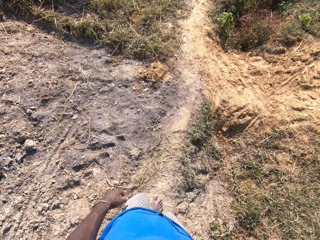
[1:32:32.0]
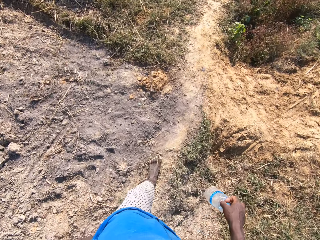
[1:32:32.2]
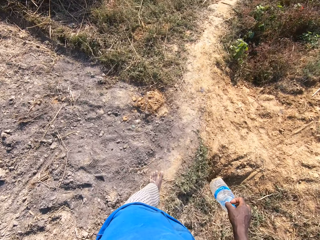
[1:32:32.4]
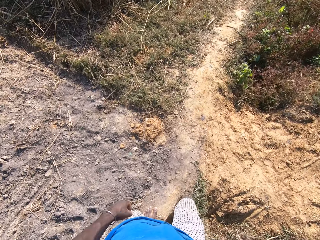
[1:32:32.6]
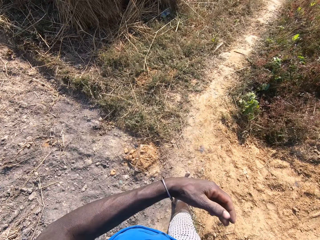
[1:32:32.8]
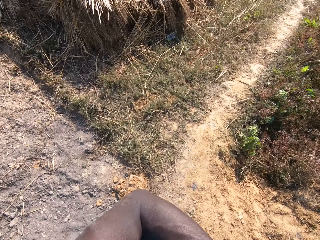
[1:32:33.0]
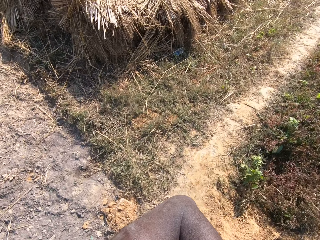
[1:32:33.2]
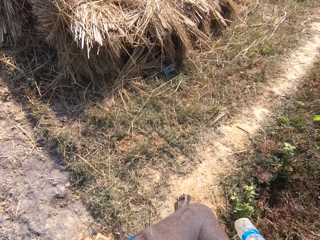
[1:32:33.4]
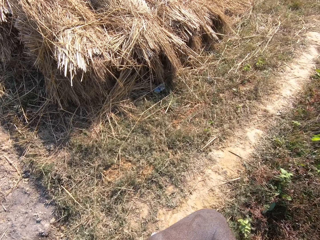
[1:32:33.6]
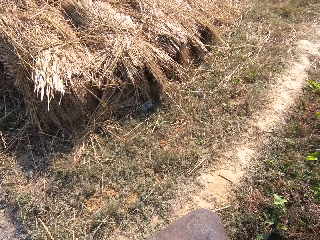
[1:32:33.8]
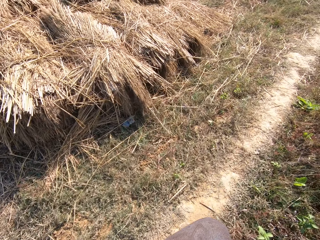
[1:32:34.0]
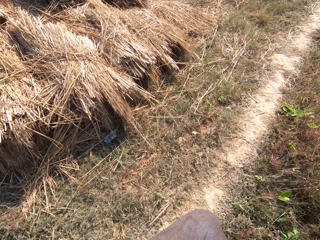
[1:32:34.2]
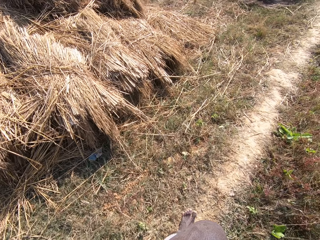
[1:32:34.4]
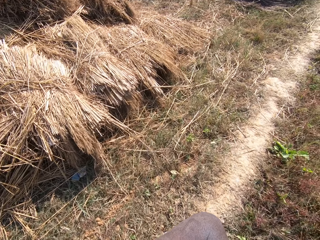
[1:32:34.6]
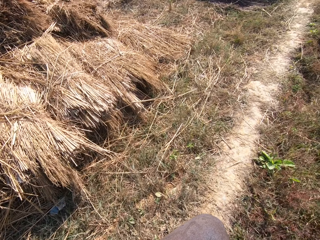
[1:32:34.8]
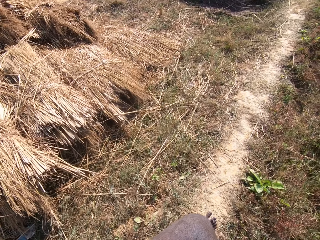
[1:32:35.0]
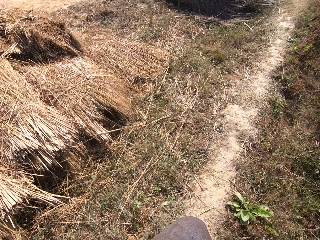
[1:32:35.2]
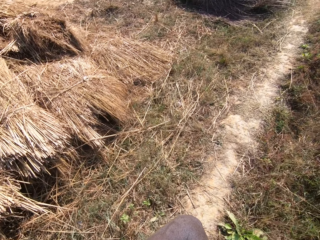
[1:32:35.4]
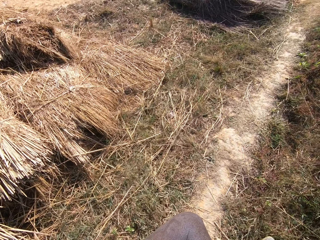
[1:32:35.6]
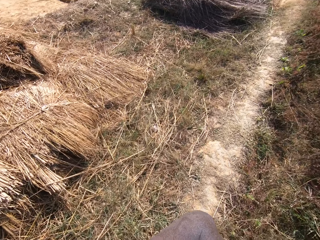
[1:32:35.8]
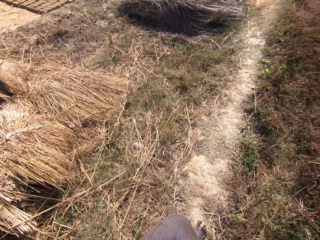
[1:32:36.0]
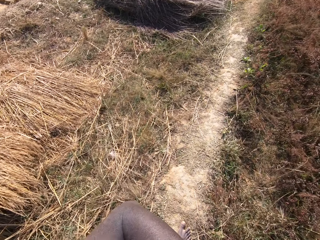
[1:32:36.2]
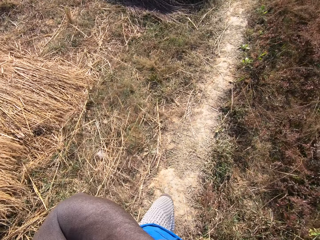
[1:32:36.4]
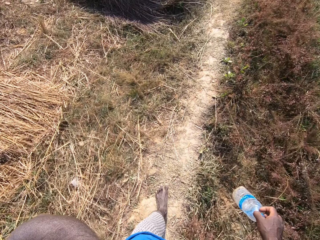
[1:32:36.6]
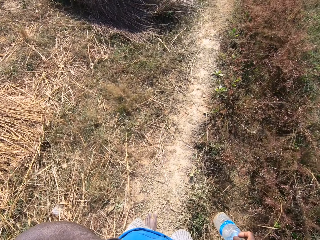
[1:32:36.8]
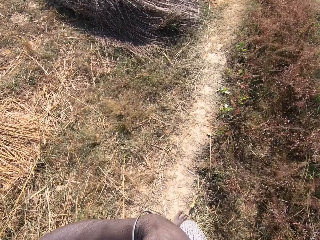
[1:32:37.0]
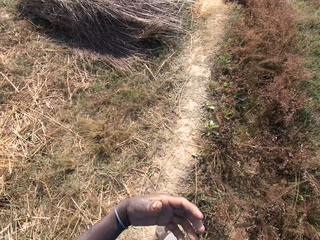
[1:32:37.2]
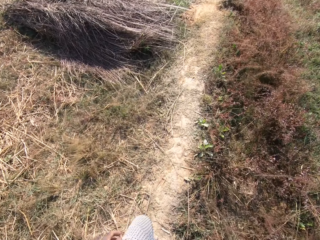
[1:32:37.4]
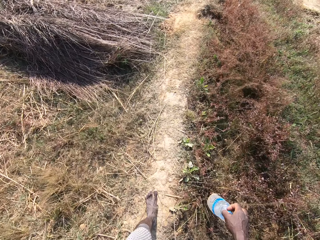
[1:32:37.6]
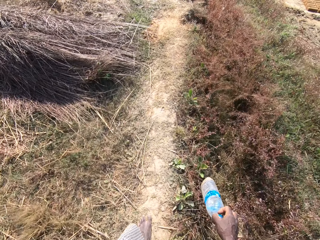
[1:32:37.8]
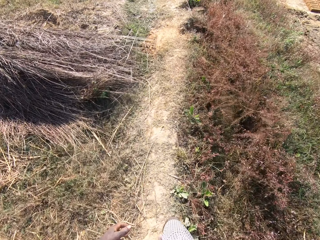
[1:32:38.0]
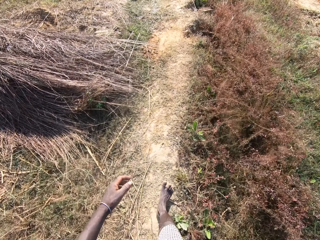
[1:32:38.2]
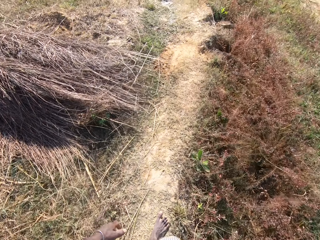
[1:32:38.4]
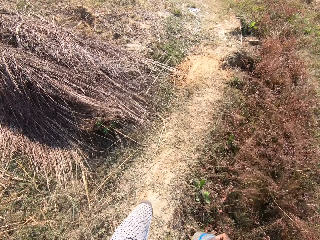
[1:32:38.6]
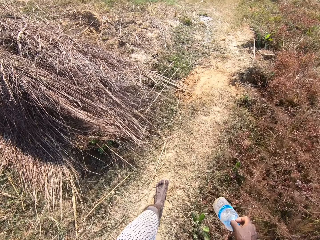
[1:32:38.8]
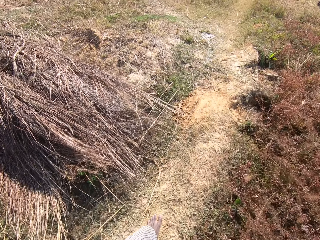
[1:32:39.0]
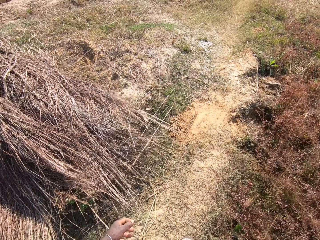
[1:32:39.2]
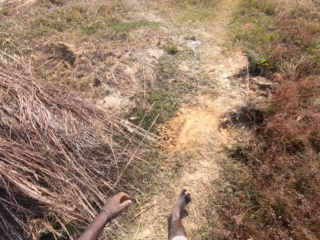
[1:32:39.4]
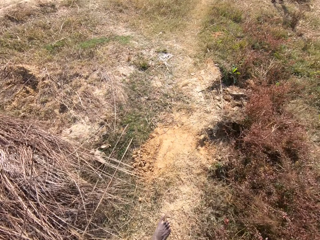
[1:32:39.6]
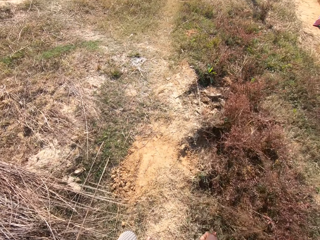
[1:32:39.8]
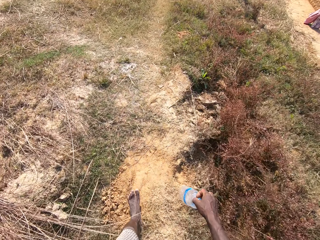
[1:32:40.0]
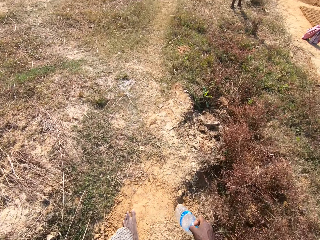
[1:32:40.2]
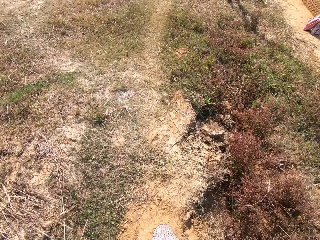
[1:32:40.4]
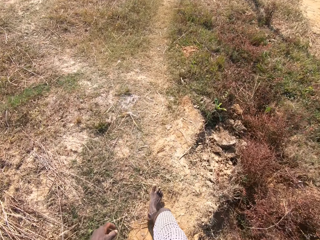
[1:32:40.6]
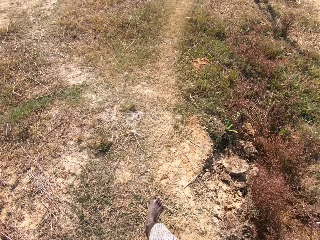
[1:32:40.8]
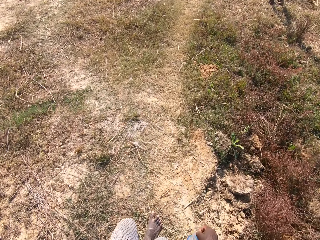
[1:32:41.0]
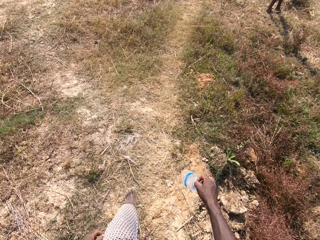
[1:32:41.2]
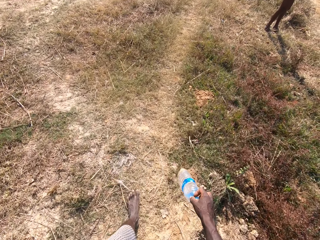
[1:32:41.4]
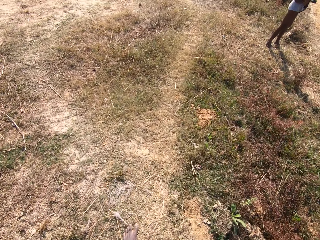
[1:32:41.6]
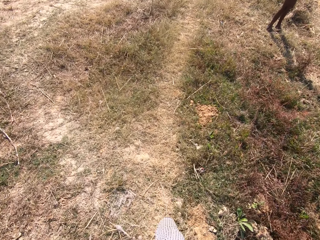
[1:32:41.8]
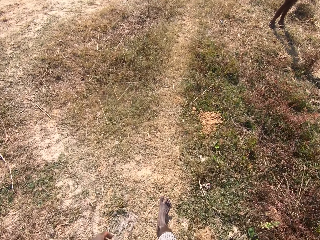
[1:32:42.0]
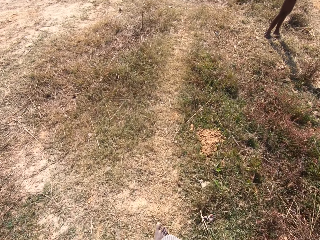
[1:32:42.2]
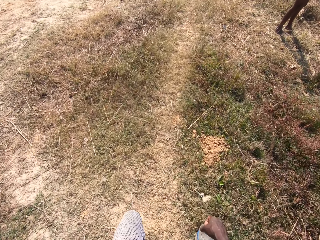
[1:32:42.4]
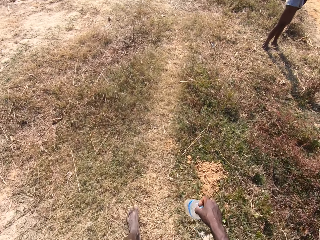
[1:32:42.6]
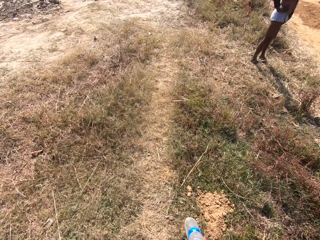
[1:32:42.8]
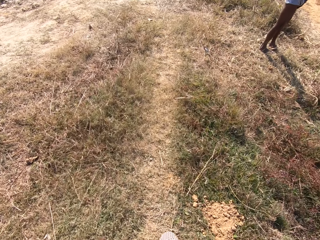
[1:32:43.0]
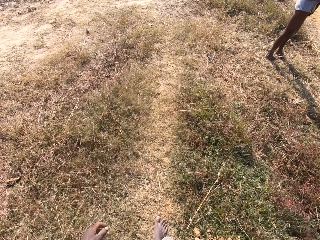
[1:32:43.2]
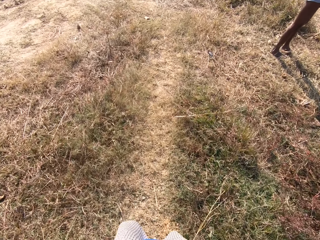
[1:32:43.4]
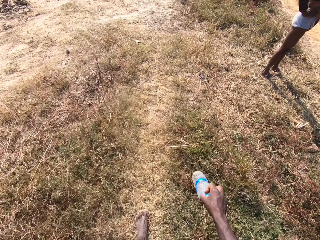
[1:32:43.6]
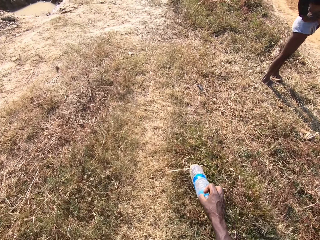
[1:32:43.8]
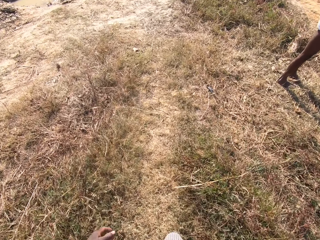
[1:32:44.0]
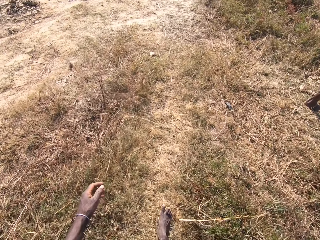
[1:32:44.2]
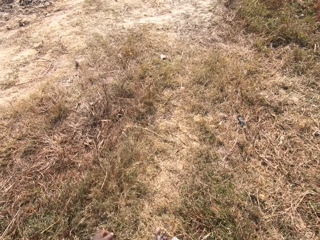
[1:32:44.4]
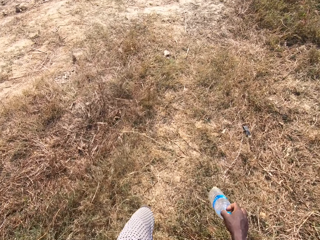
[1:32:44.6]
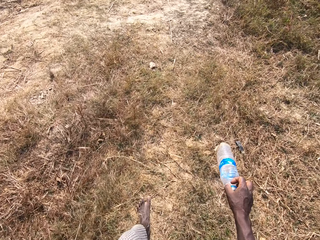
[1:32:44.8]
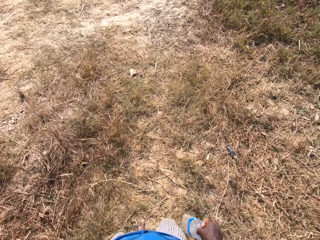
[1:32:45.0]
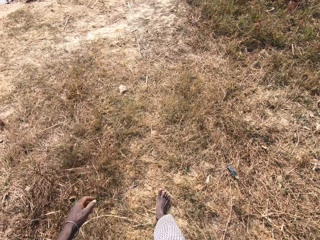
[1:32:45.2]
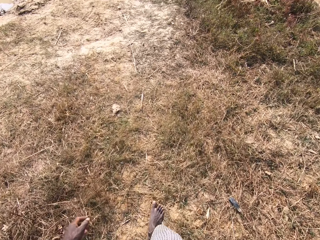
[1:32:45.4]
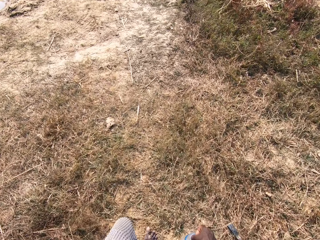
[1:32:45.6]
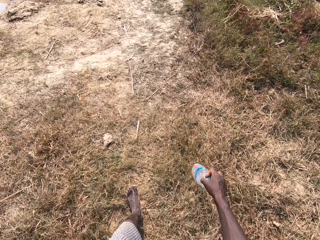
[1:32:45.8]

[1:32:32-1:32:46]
The camera wearer moves hands and scratches the back. They hold the bottle and walk around. They lower the hand, walk in the garden and hold the bottle. They walk in the field. They converse with a person and hold the bottle.

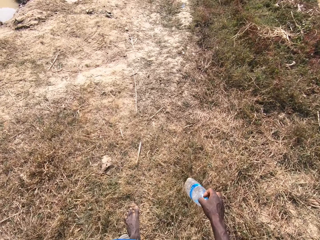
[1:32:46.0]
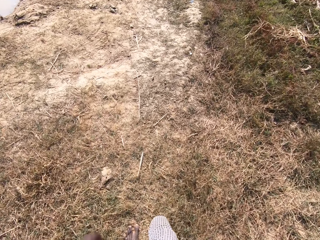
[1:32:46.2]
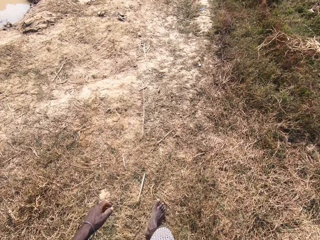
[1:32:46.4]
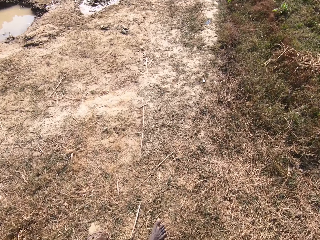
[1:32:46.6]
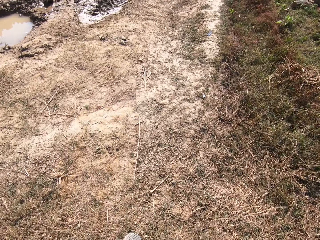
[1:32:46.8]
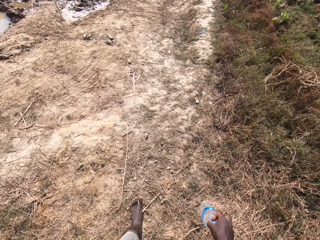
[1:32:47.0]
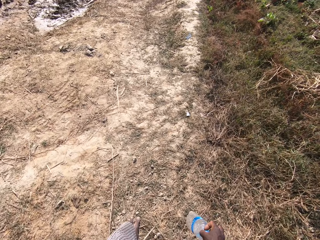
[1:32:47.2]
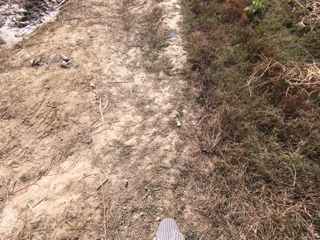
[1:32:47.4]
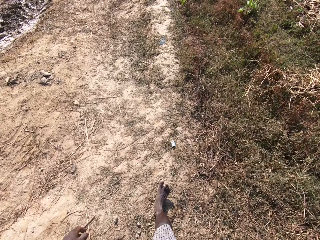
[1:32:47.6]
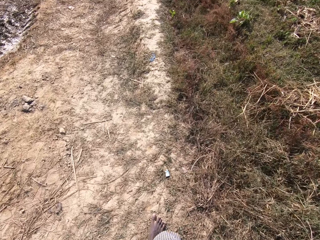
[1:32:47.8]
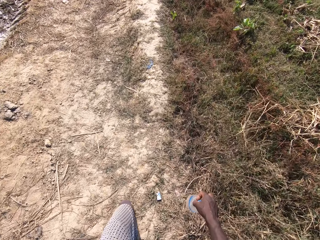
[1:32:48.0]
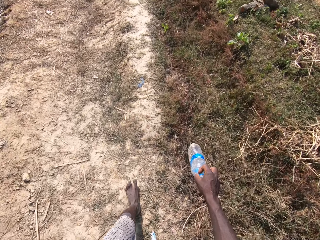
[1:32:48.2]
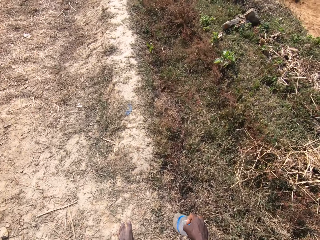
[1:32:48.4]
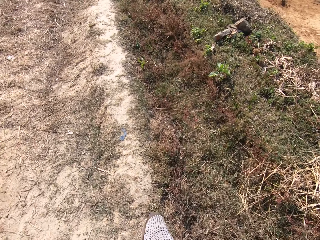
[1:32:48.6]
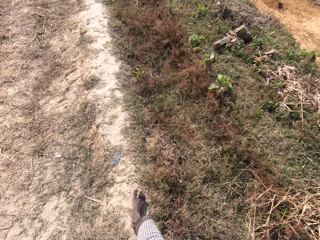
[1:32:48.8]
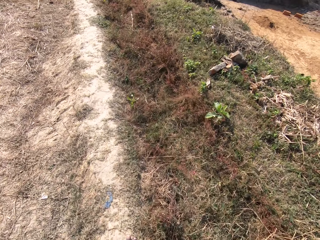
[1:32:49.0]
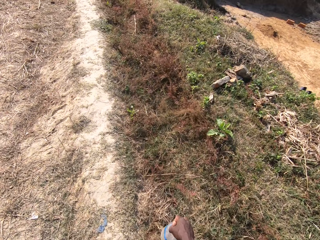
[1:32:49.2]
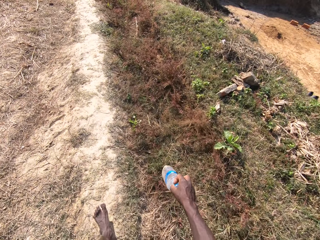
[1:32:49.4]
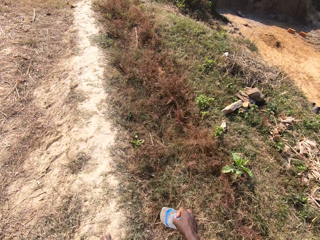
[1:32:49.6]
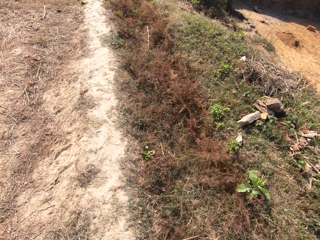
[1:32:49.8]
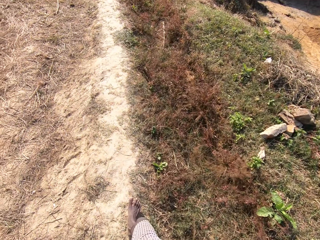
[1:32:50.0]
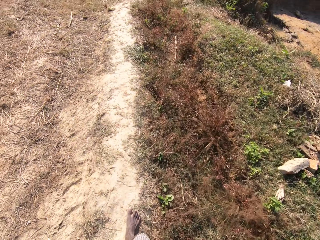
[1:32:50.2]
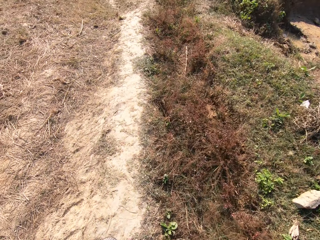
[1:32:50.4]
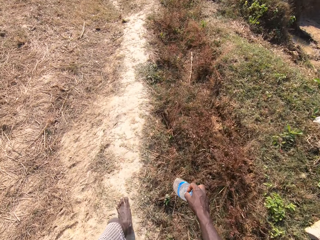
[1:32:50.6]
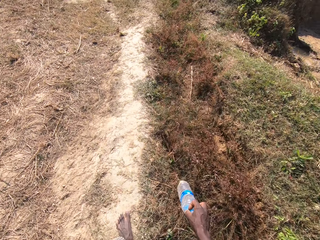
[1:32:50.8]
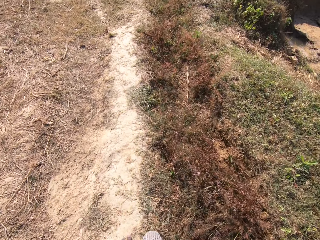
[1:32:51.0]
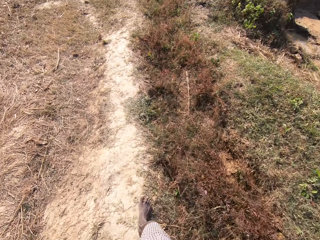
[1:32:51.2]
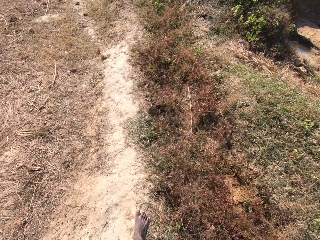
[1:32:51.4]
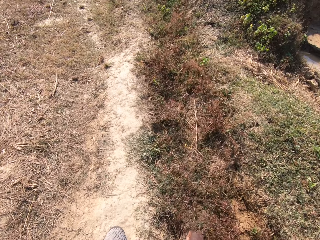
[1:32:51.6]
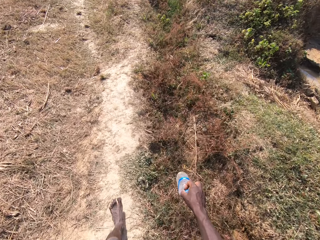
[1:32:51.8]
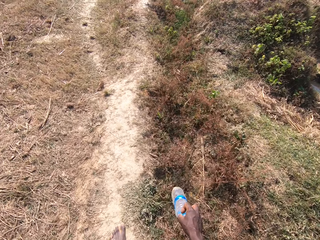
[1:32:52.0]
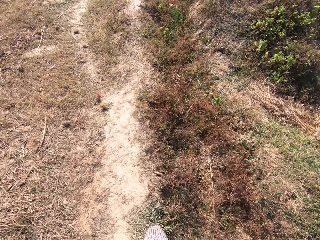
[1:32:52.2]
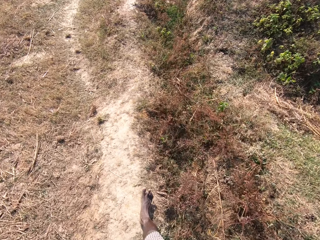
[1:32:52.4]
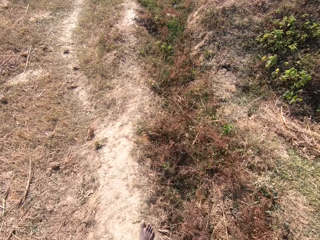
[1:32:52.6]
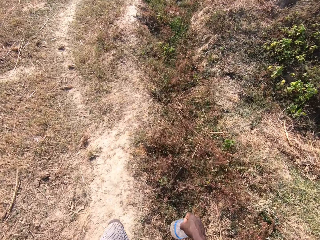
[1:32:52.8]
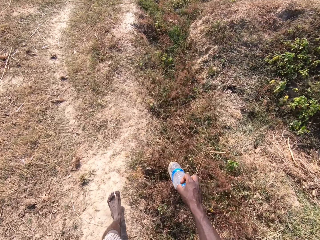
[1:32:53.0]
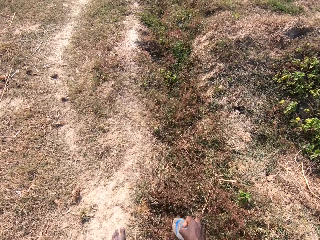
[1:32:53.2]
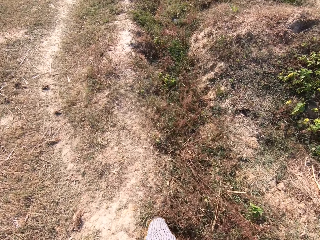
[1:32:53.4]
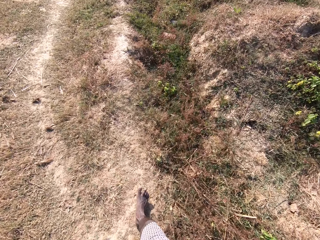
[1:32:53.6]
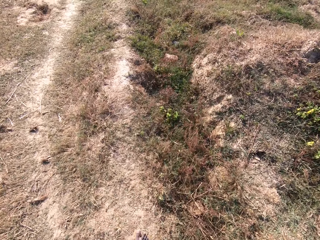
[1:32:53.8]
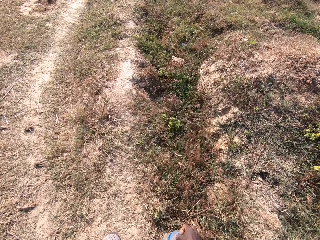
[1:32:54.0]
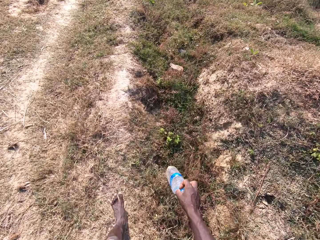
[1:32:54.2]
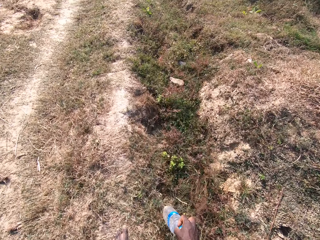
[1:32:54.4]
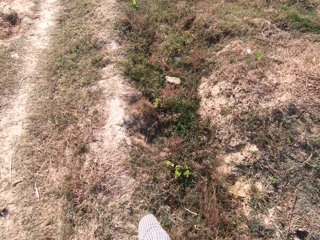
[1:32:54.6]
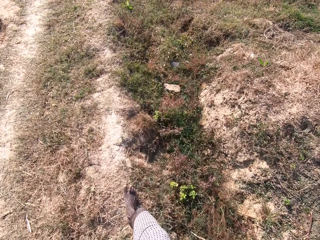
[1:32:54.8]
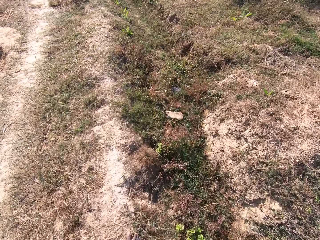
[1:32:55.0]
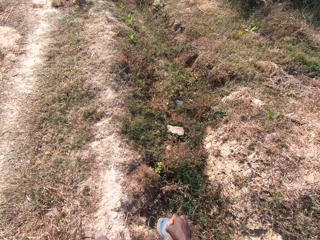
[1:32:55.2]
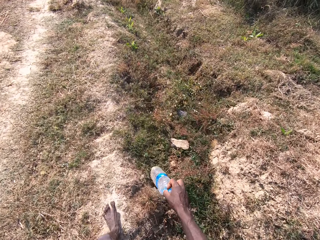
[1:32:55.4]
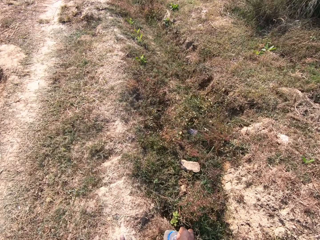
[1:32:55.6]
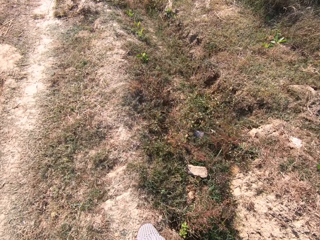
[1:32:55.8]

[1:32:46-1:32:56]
The camera wearer holds the bottle and walks around. They talk, hold the bottle and walk around.
